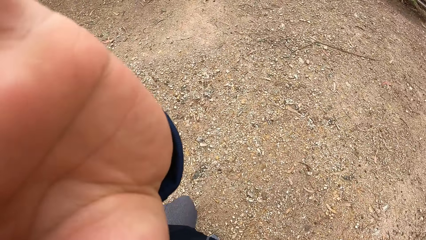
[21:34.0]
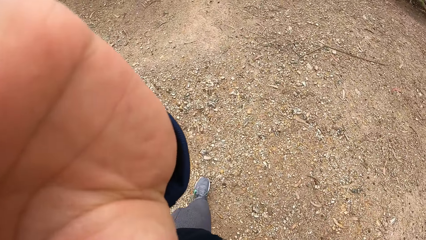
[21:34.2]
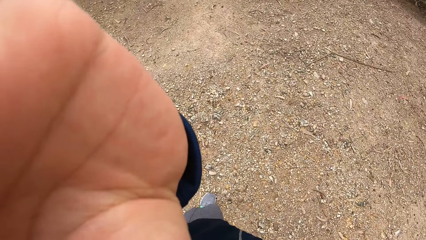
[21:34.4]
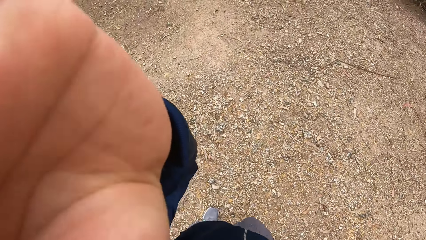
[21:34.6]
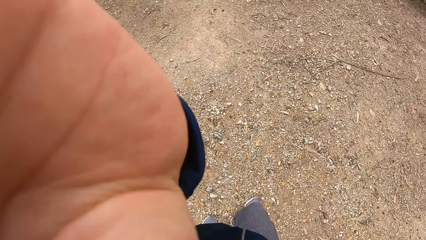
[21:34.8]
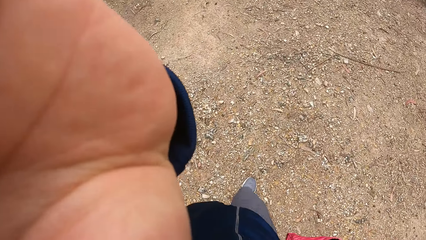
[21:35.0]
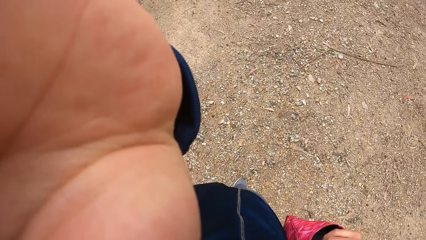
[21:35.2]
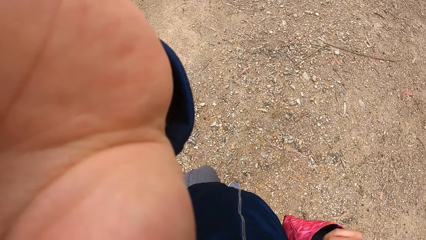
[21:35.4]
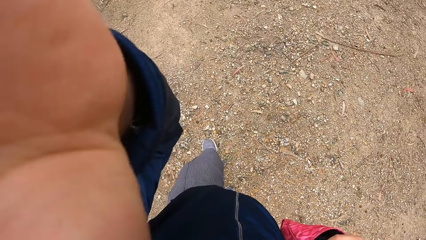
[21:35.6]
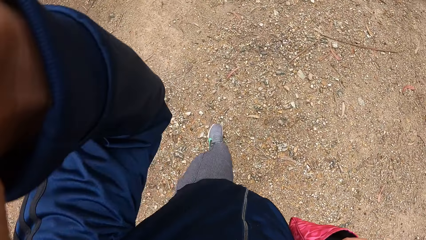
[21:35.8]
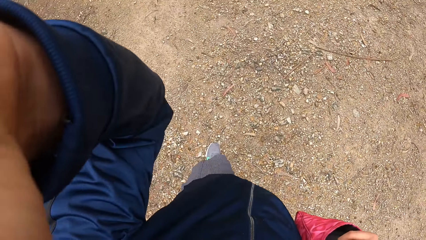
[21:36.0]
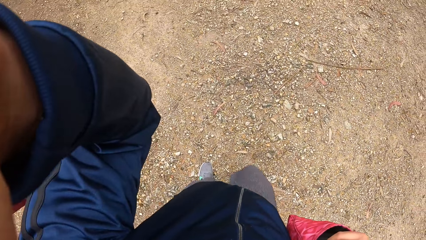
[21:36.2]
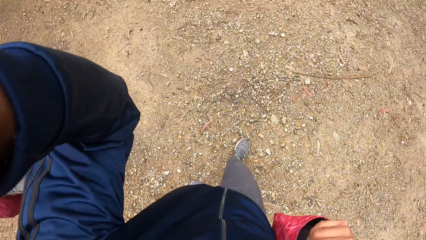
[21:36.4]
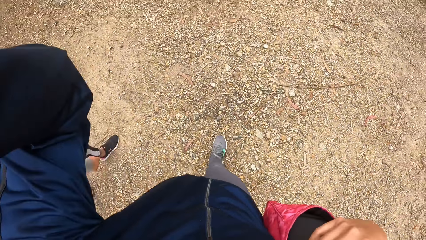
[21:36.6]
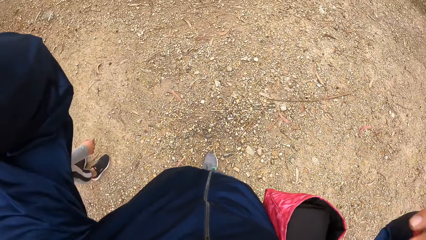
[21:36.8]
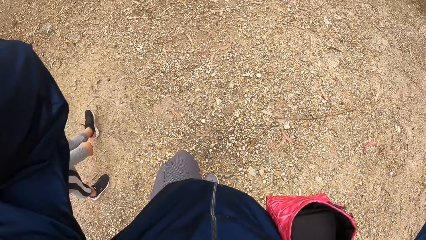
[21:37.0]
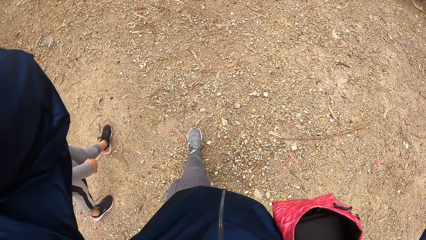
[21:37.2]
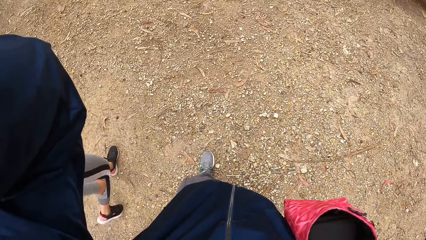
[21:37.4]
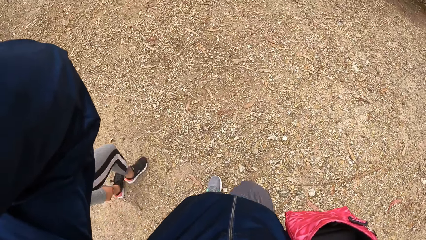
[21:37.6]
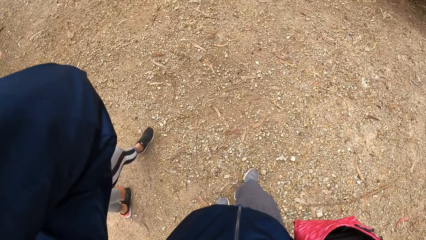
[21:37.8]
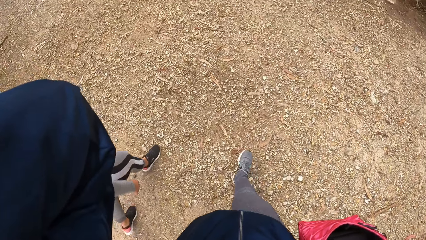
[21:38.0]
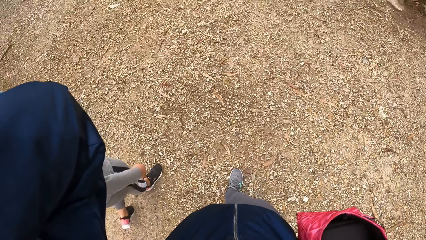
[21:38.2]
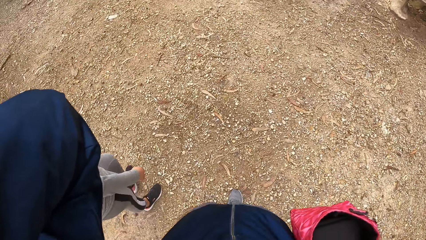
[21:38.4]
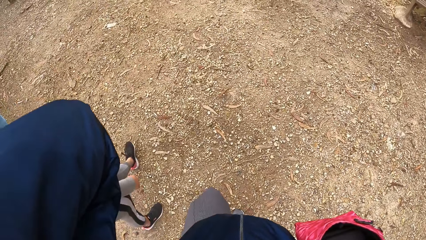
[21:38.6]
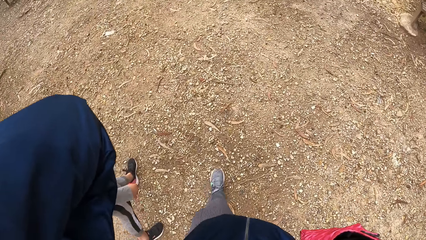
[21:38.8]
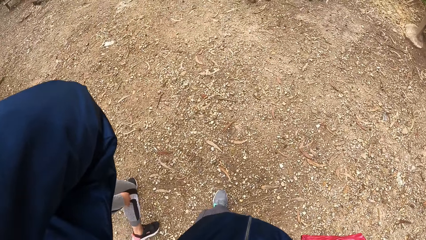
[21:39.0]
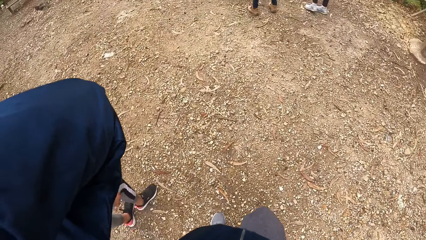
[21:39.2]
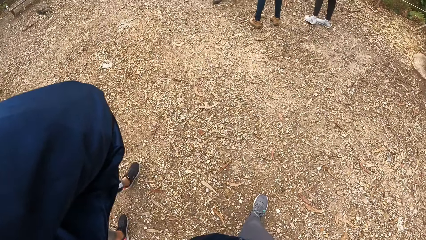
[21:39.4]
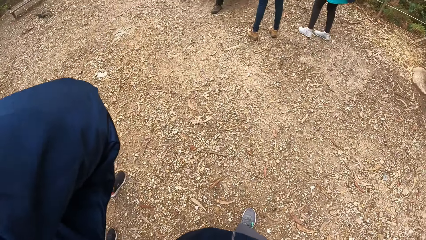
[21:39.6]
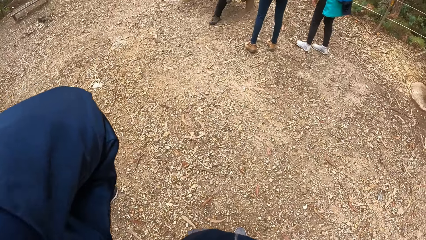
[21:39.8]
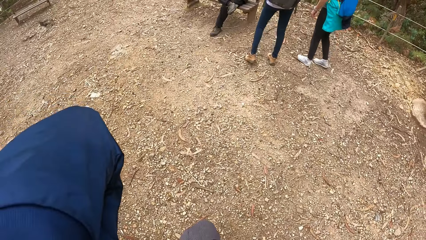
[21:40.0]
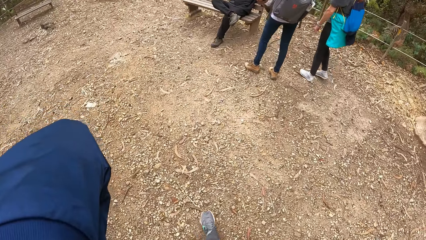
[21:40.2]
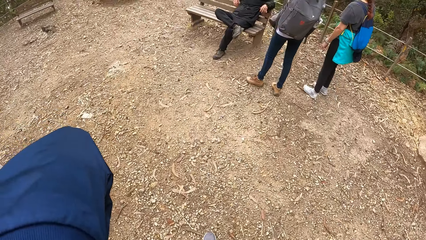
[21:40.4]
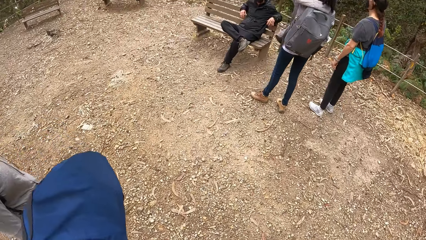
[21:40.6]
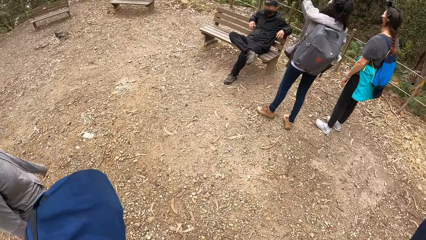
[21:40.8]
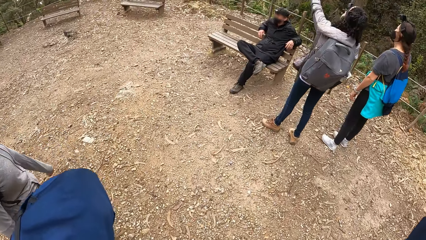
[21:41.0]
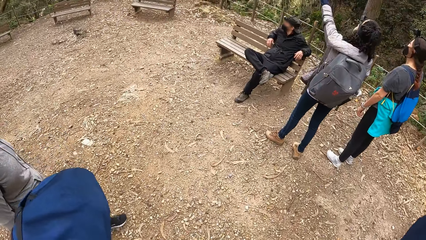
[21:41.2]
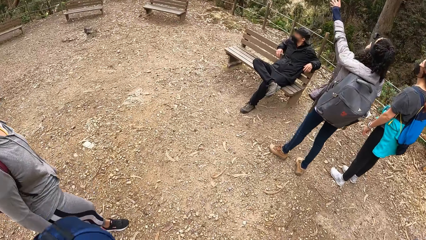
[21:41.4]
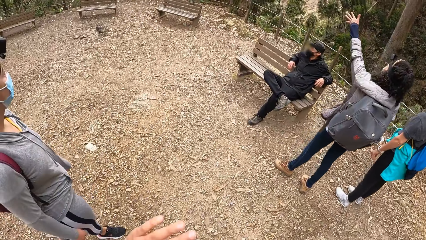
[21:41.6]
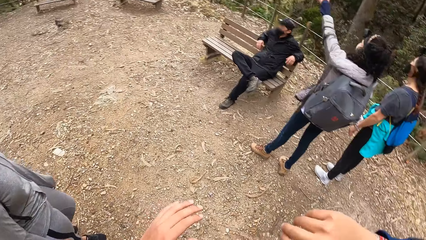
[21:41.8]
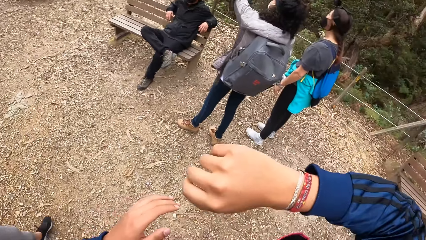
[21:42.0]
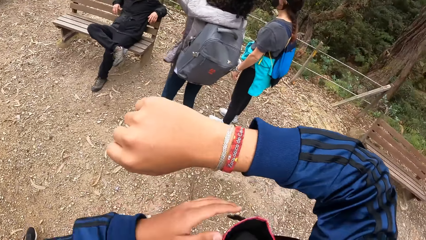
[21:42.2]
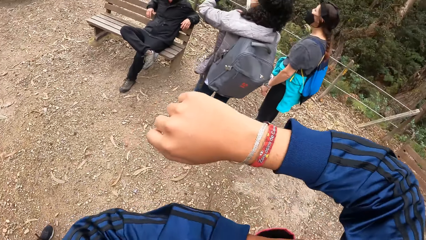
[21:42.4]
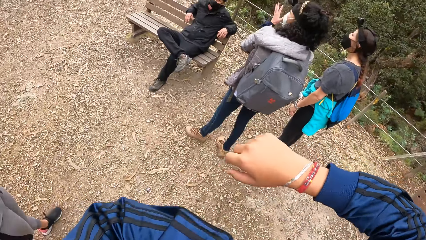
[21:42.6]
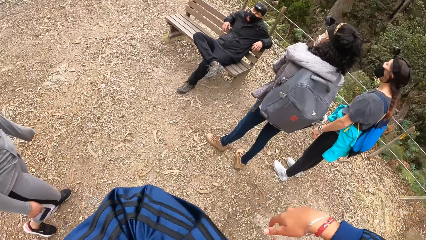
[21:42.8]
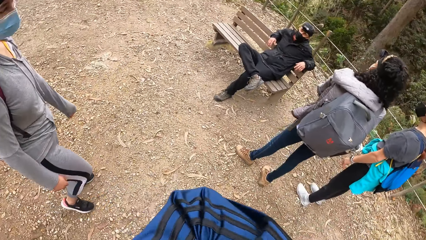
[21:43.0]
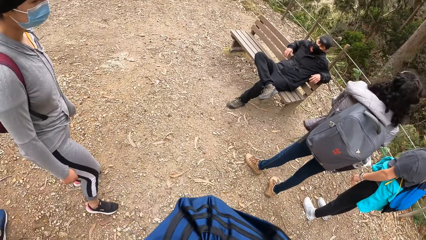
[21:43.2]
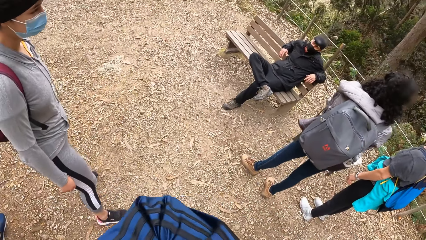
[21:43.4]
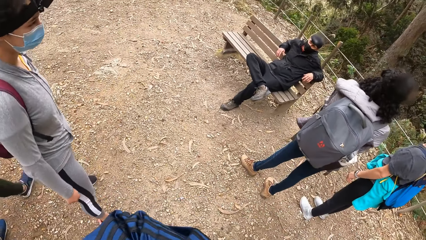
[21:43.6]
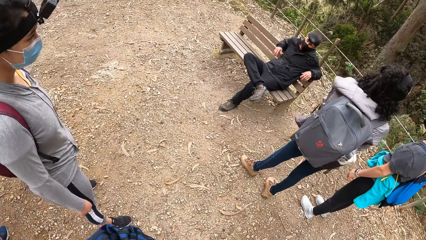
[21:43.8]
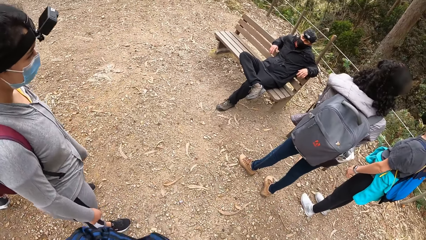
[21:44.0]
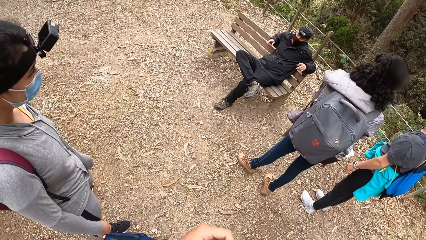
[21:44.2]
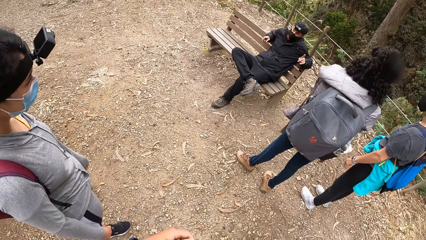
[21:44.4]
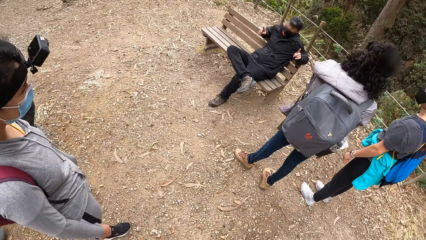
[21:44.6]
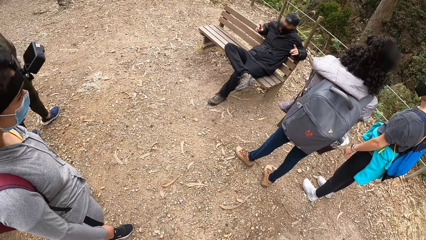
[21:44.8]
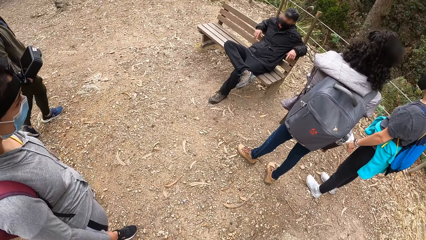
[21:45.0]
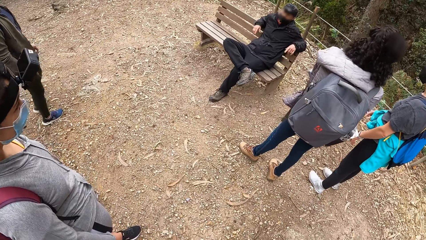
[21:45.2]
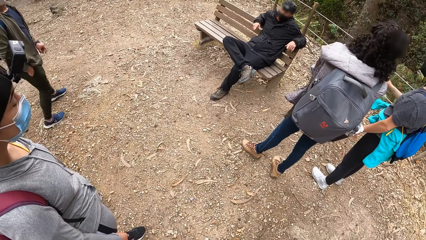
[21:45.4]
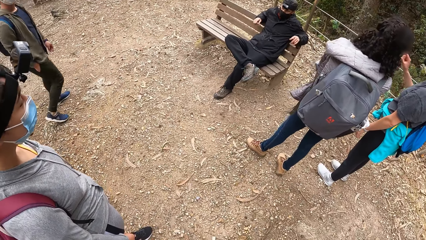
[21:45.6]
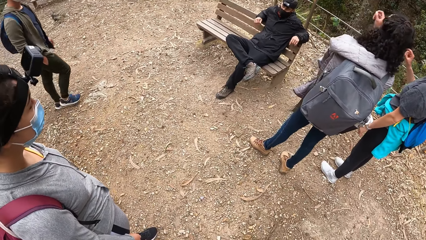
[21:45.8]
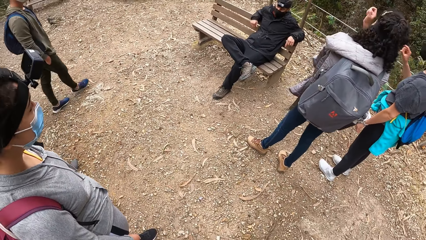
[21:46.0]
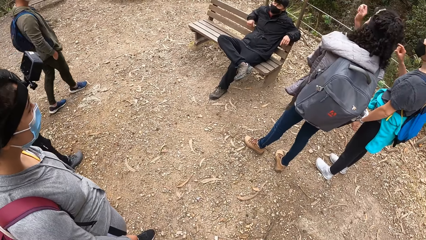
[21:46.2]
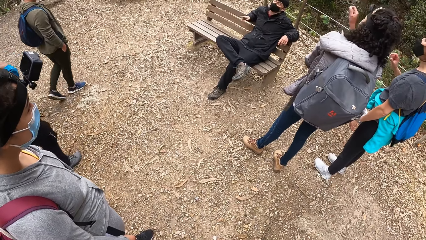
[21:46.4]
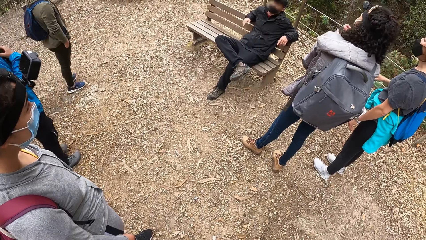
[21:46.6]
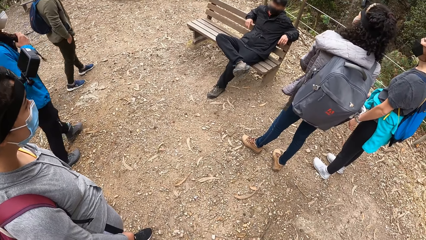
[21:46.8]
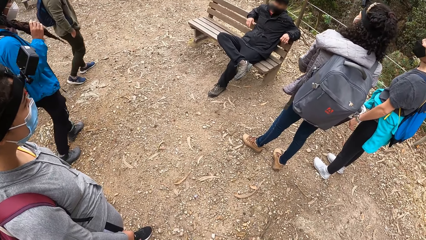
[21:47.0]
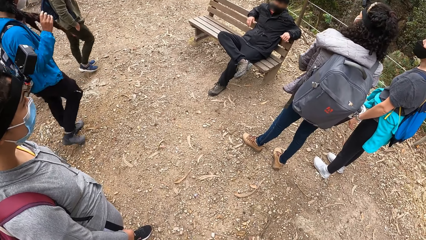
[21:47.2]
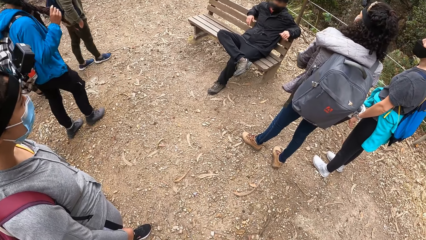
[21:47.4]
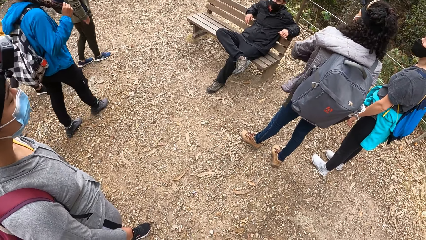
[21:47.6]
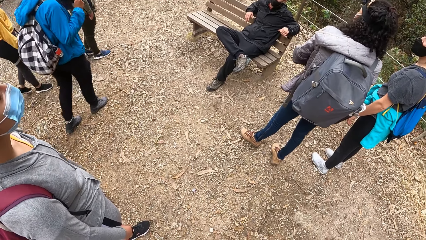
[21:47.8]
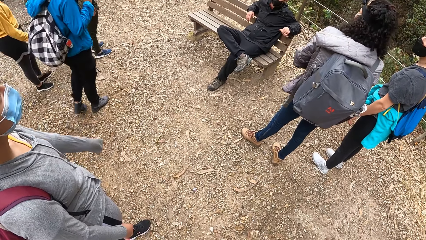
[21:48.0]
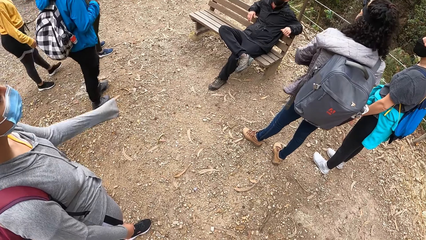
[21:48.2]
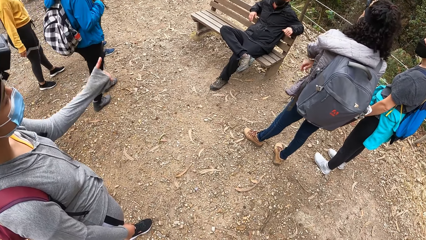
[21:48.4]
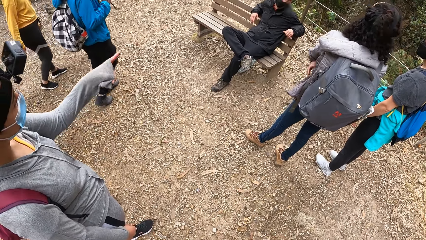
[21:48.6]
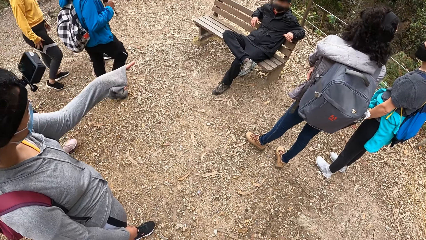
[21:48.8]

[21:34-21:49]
The camera wearer lifts her left hand up. She puts her left hand in the bag. A man interacts with a group of people. The camera wearer stops by other friends. A woman points to the man.
